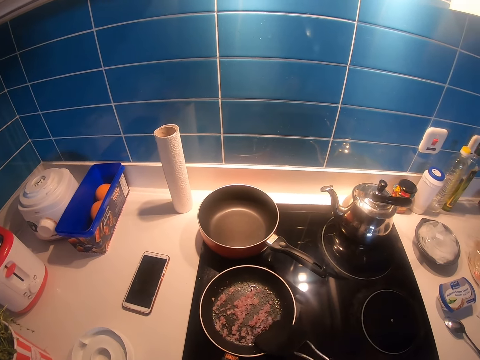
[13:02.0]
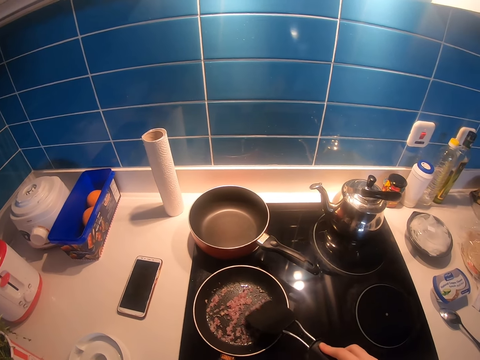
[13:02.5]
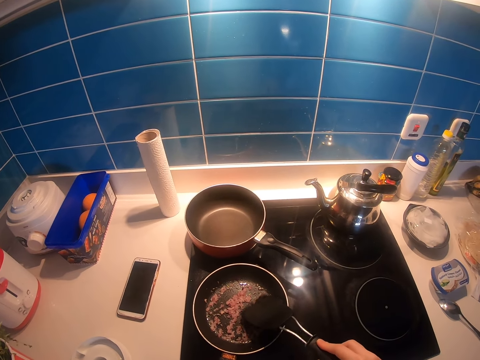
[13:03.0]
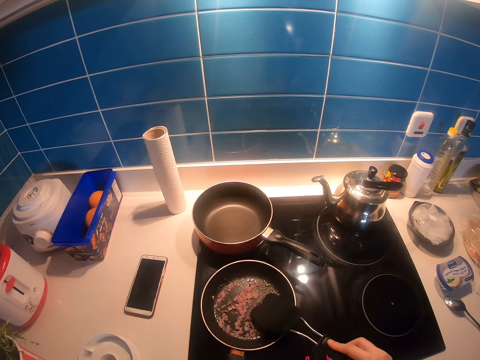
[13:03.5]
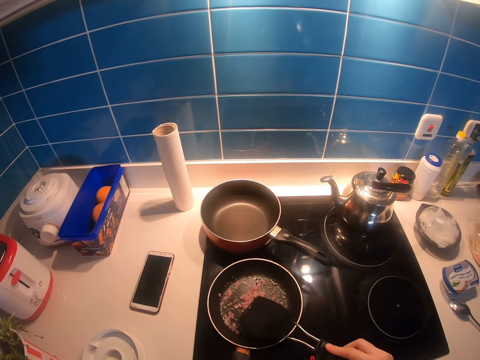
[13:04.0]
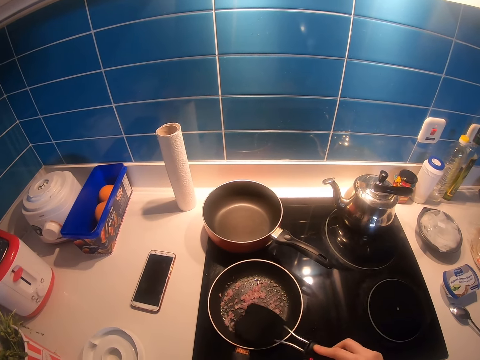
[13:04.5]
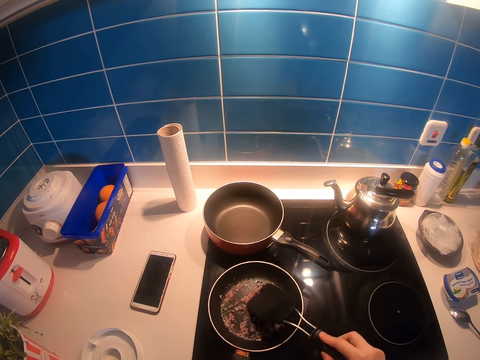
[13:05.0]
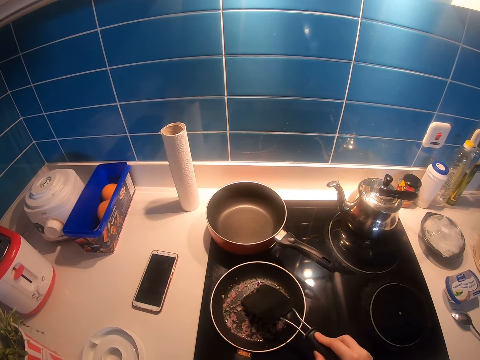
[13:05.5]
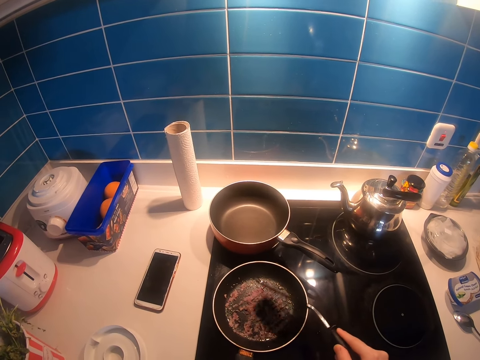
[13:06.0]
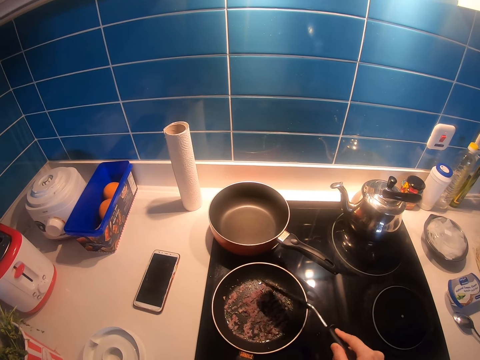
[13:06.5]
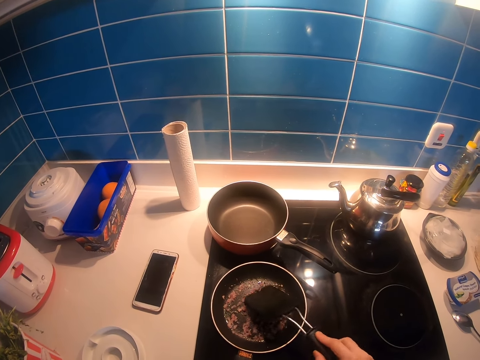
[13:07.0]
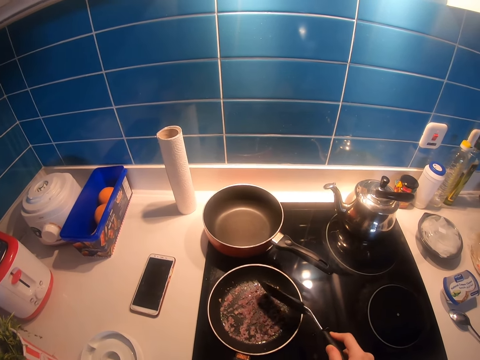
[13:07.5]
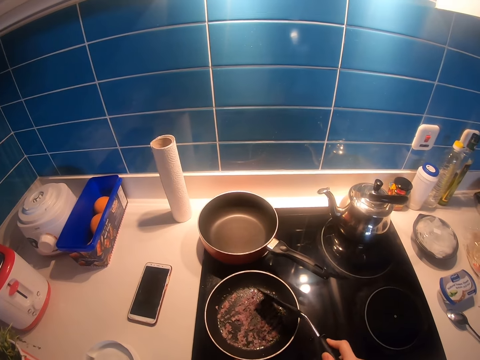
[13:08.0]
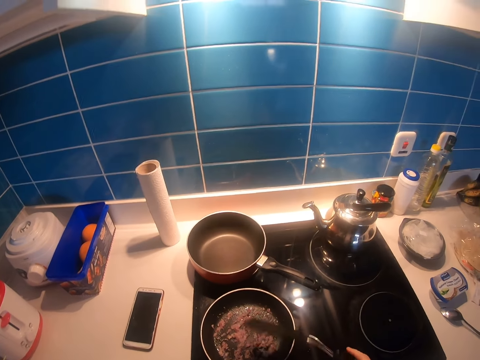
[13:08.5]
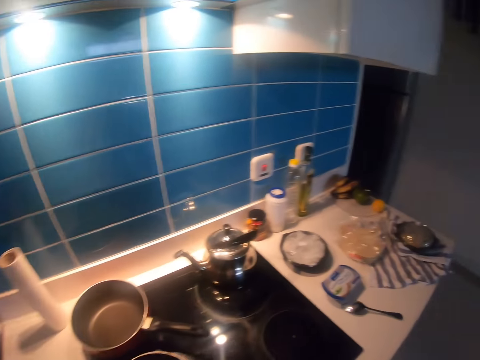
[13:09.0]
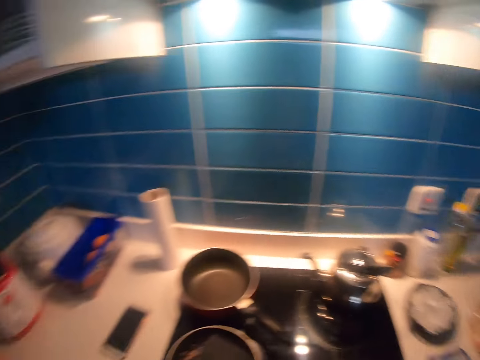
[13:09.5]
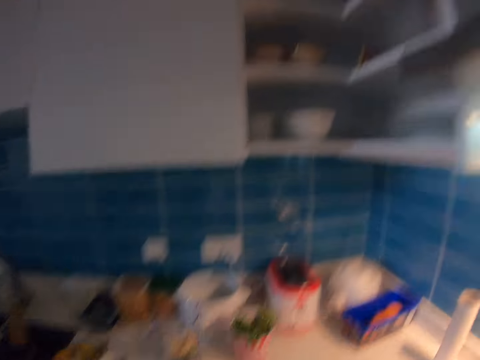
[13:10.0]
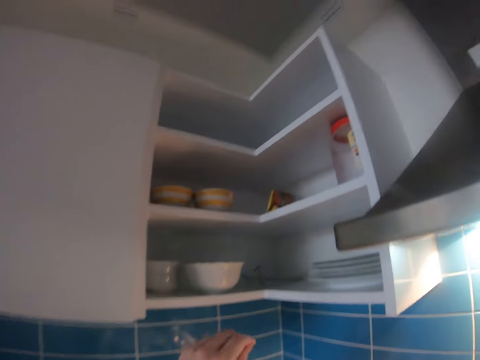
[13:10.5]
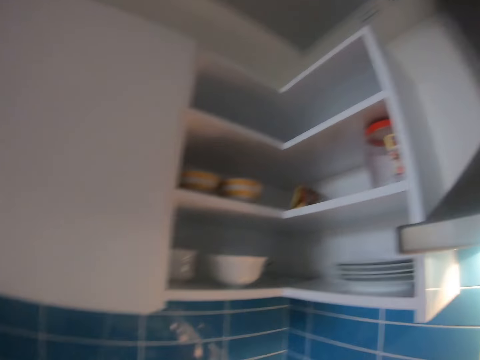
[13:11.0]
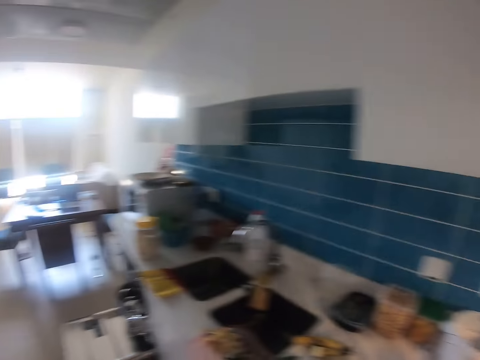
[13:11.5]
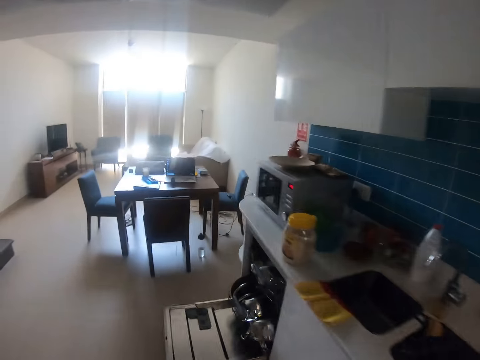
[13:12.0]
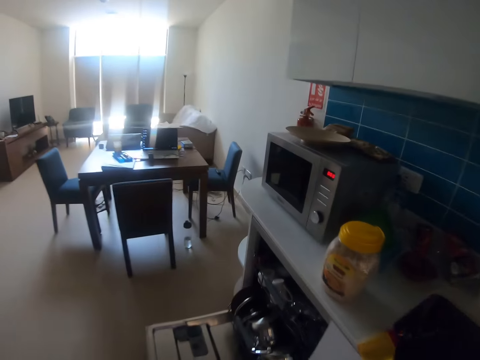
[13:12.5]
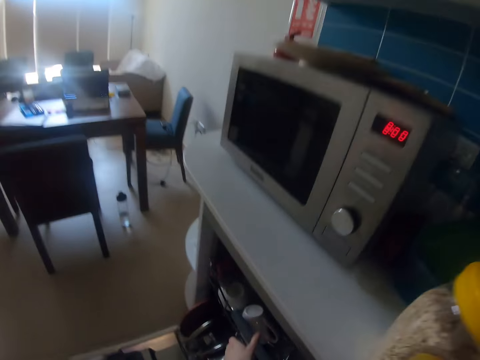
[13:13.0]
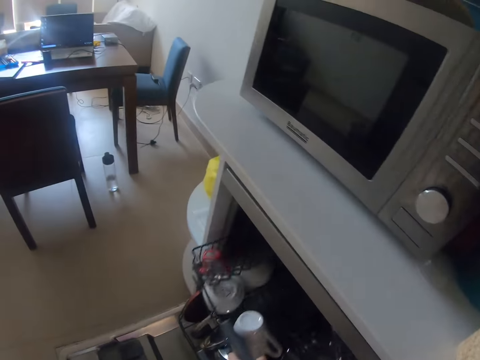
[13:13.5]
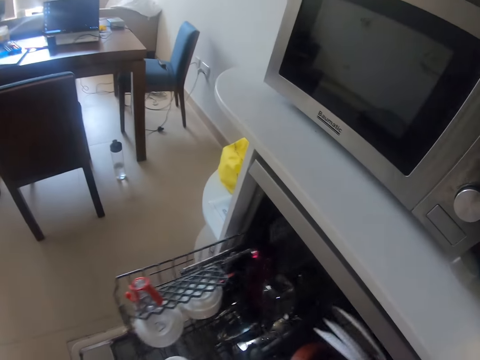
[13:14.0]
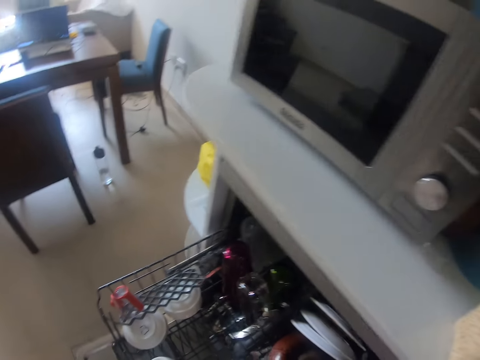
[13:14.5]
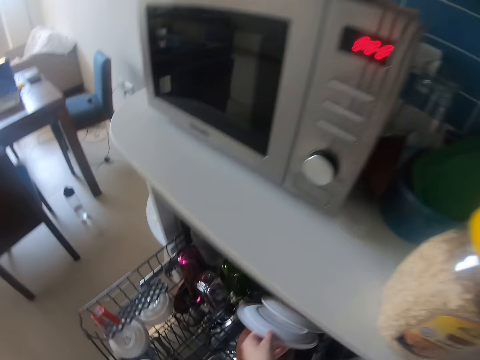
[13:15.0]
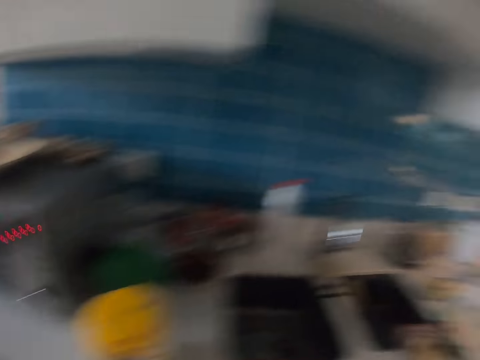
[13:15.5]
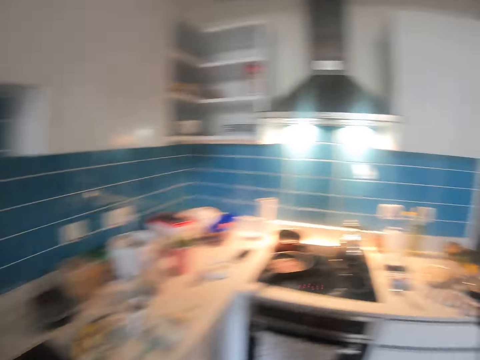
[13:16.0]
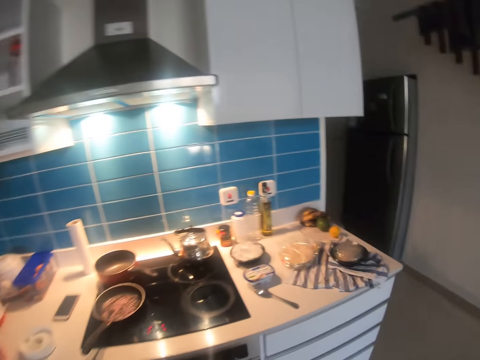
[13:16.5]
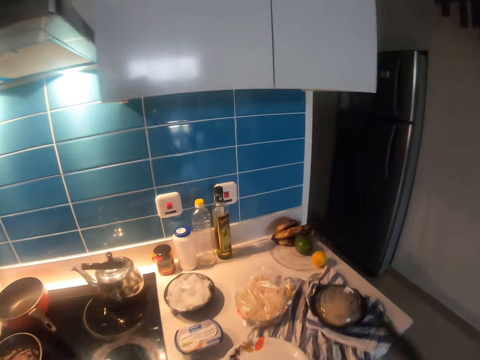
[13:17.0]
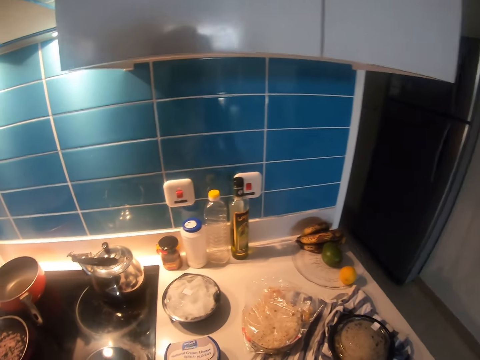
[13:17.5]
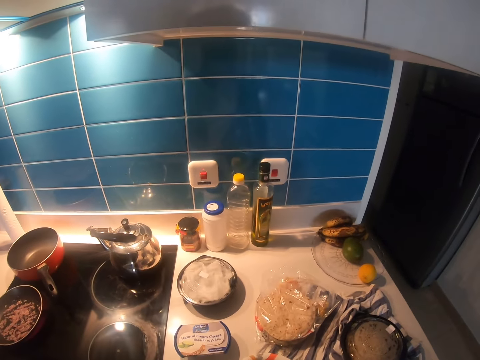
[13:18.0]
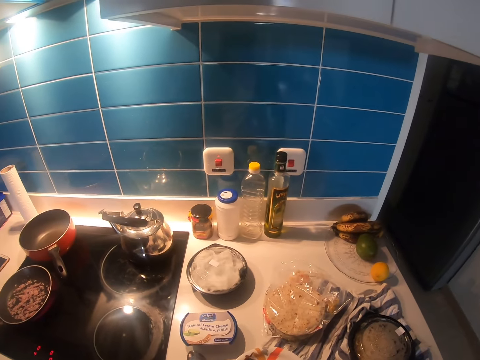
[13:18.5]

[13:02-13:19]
The camera wearer looks around a kitchen counter. She walks on the floor. She moves towards a kitchen drawer on the left. She opens the dish rack with her left hand. She picks the plate in the dish rack. She moves back to the frying pan on the right of the kitchen. She walks on the floor. She places the plate on the kitchen counter.

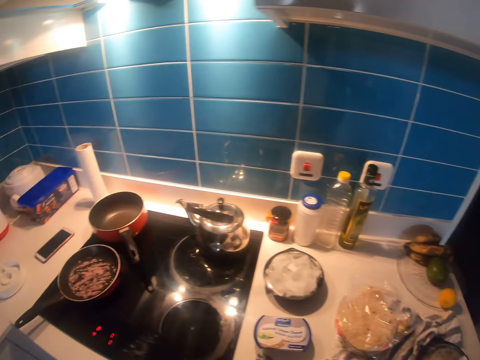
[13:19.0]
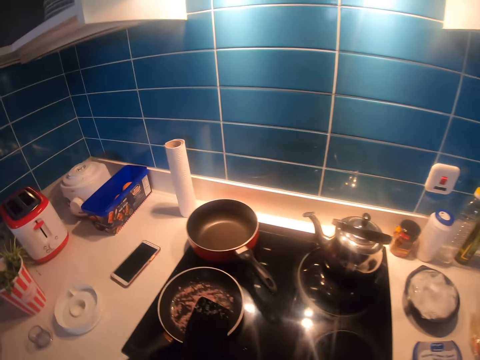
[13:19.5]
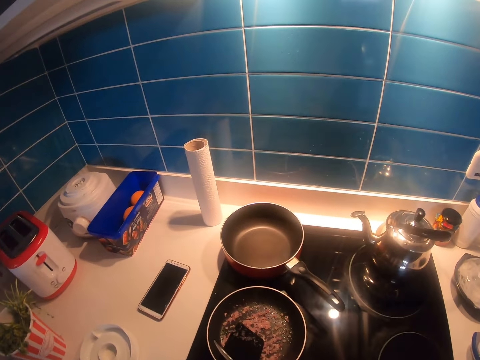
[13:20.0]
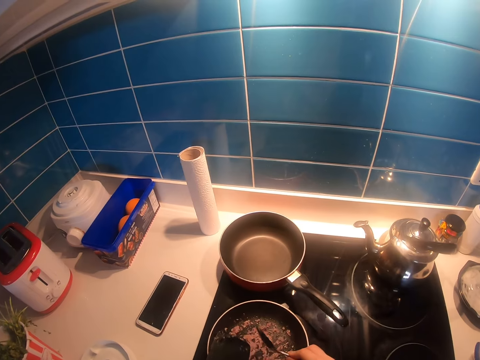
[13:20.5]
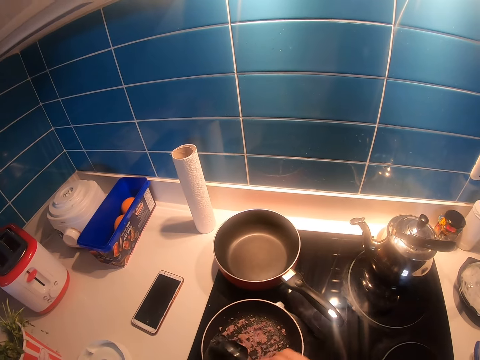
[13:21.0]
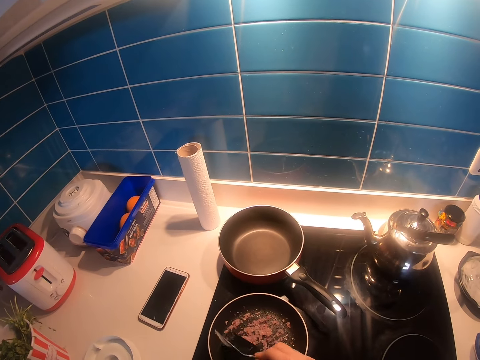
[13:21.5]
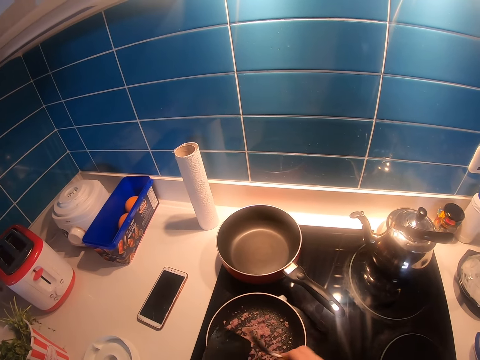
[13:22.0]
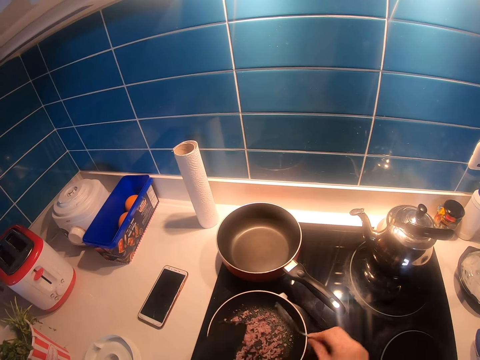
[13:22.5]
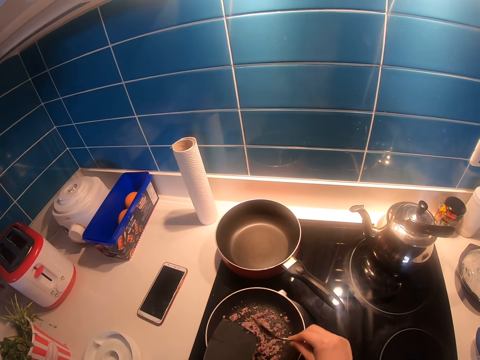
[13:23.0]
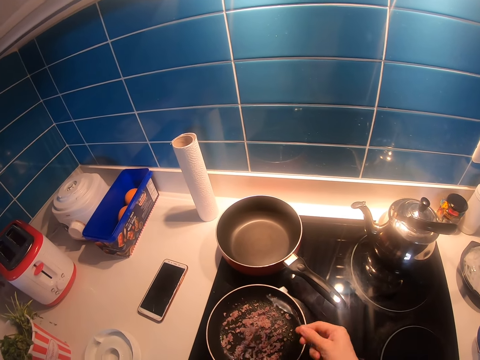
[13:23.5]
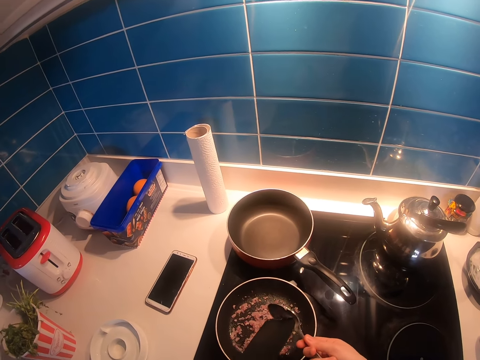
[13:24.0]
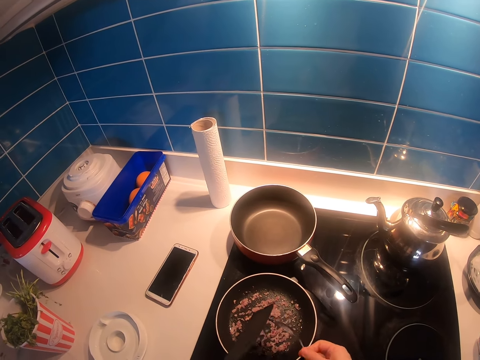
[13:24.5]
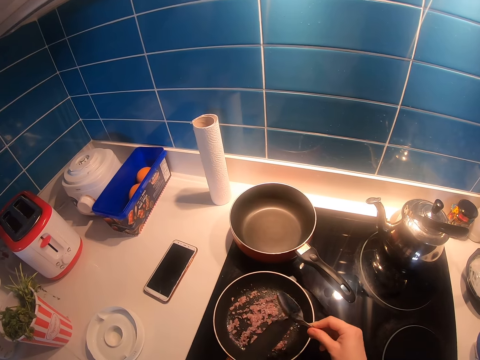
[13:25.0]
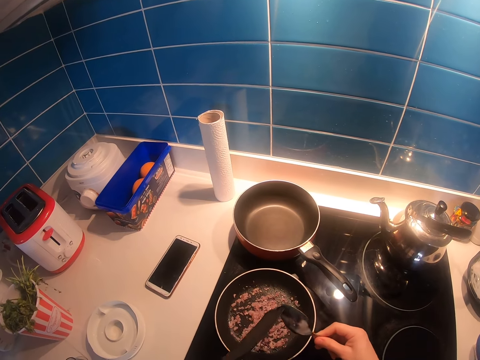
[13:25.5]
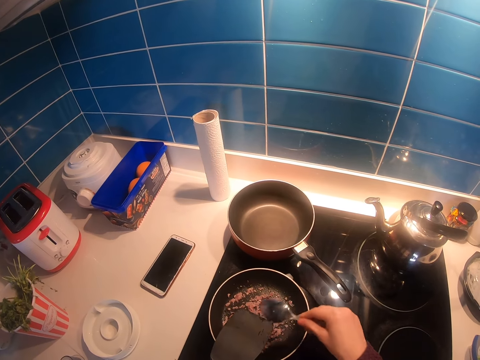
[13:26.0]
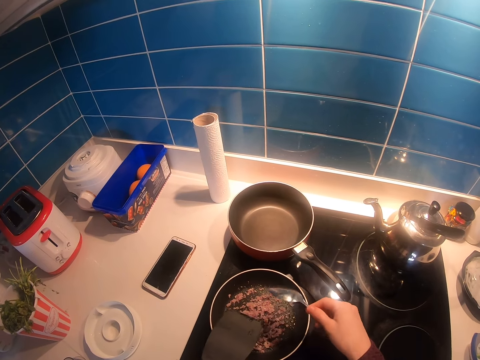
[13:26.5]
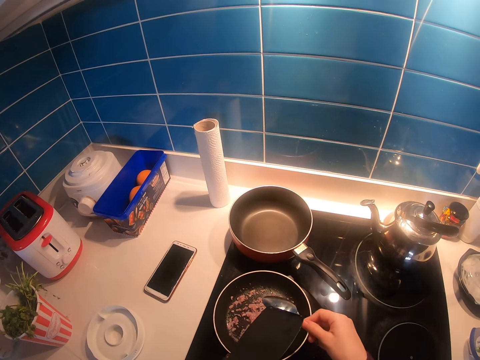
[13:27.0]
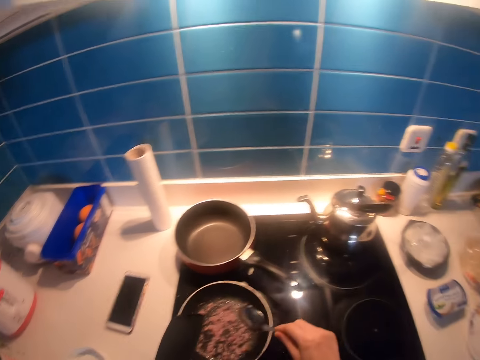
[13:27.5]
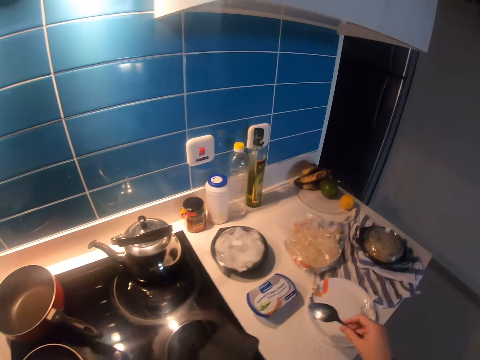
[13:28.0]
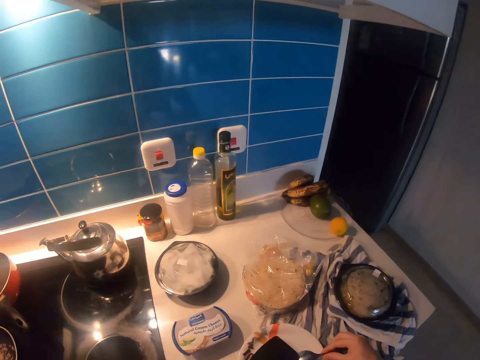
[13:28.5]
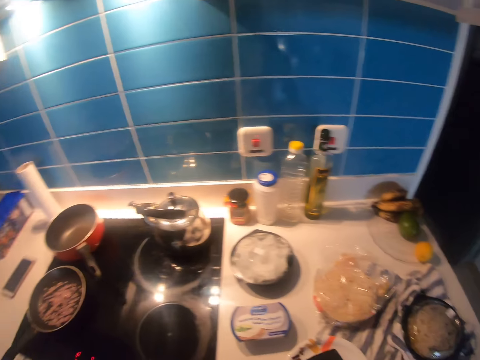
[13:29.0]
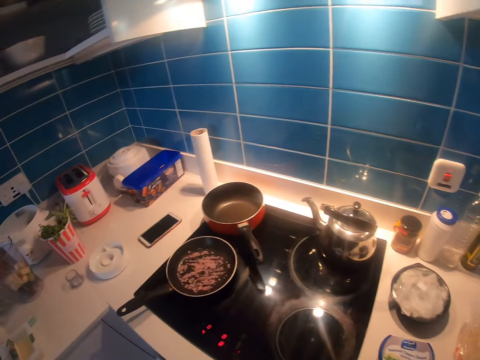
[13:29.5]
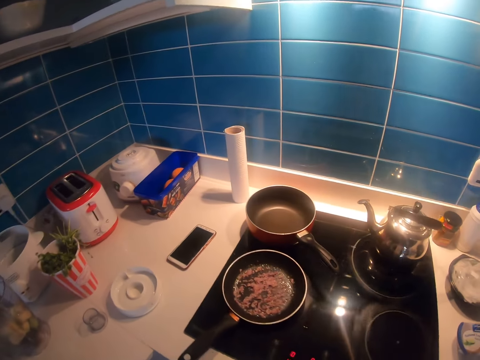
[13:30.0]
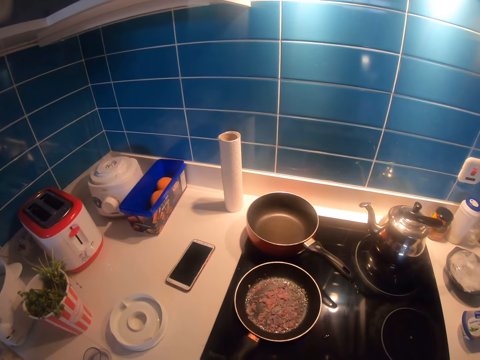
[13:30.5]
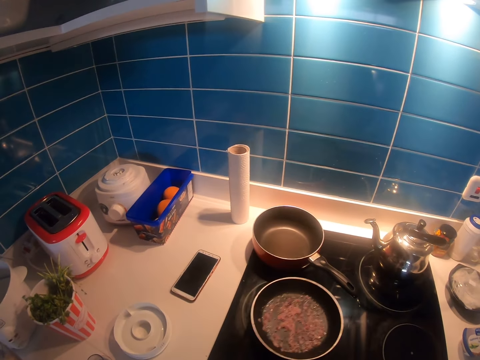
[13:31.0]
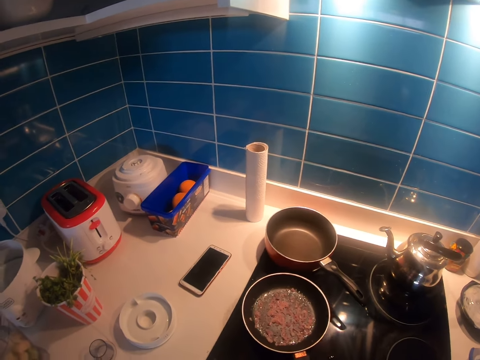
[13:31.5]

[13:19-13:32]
The camera wearer stirs something in the cooking pan with a spatula spoon. They remove some leftover minced meat pieces from the flat rice spoon into a frying pan using a spoon. They put the spatula spoon and steel spoon in the plate on the countertop. They walk on the floor. They slightly lift the frying pan on and off an electric cook top. They shake the cooking pan on the cooking gas.
